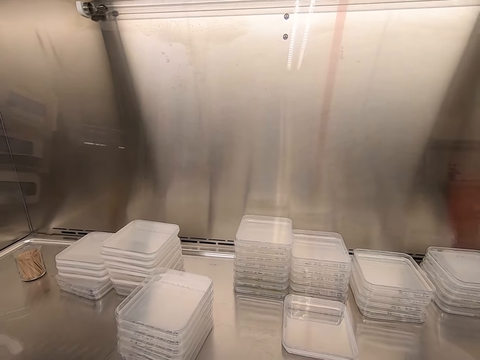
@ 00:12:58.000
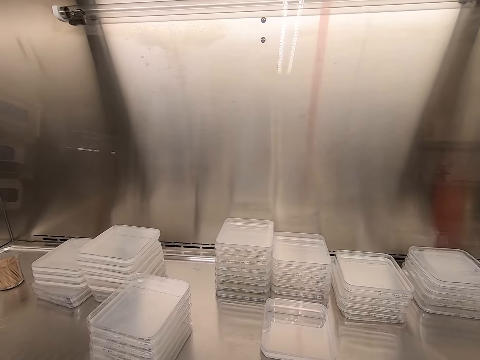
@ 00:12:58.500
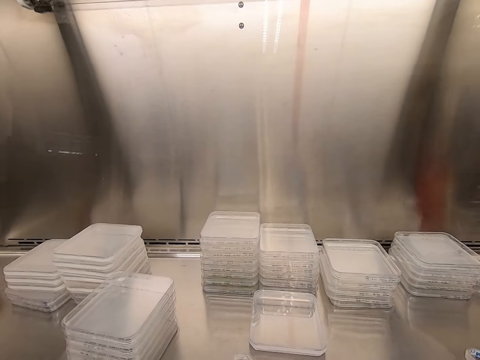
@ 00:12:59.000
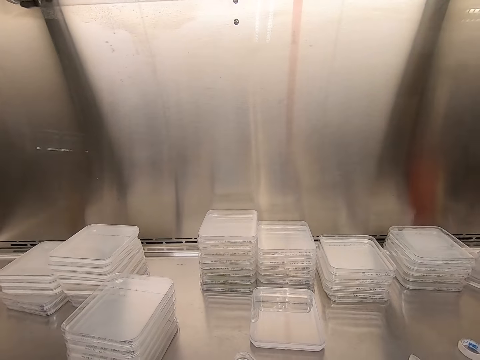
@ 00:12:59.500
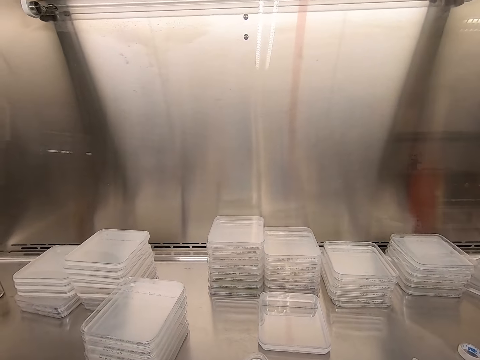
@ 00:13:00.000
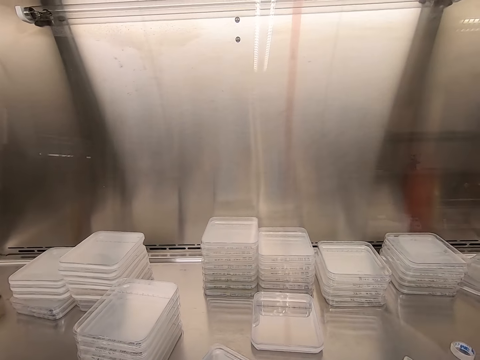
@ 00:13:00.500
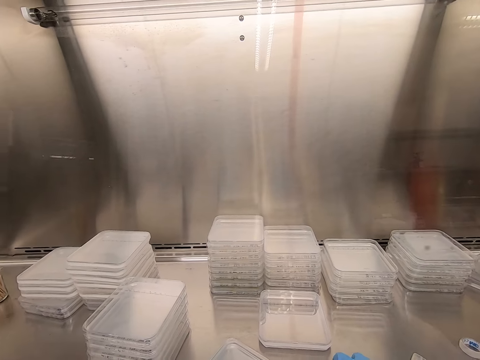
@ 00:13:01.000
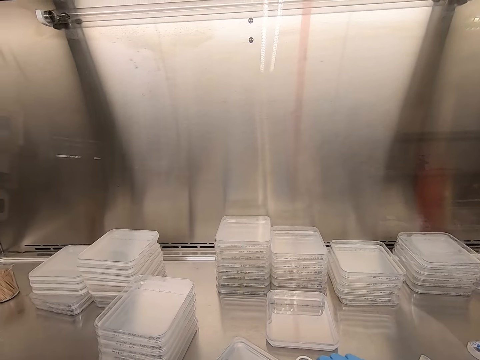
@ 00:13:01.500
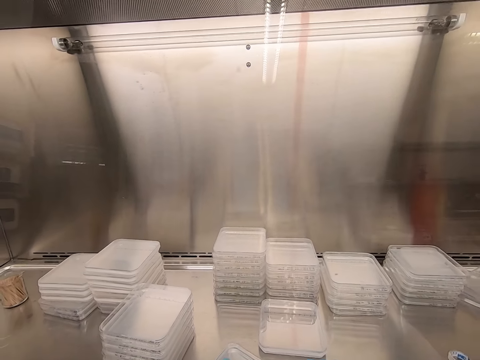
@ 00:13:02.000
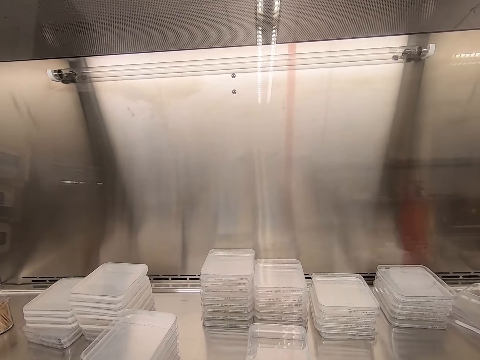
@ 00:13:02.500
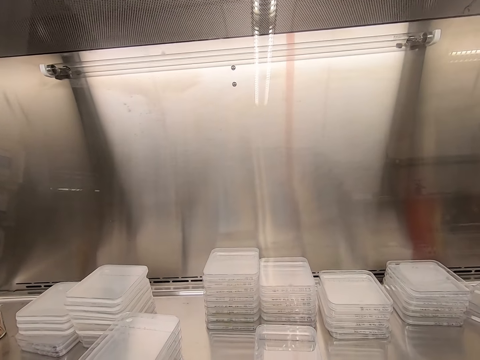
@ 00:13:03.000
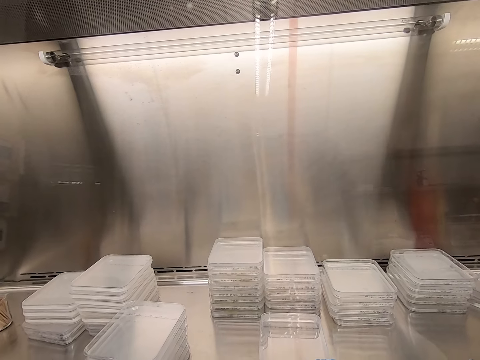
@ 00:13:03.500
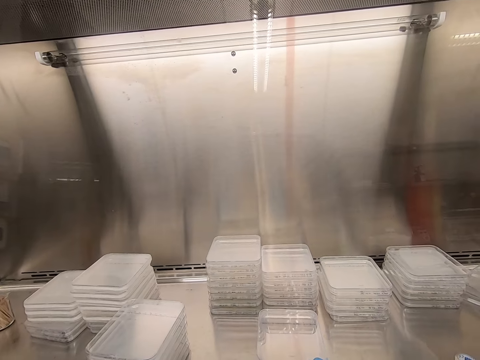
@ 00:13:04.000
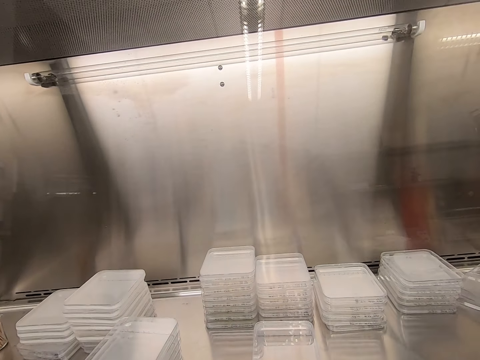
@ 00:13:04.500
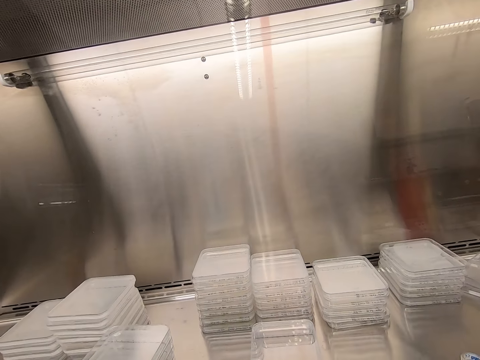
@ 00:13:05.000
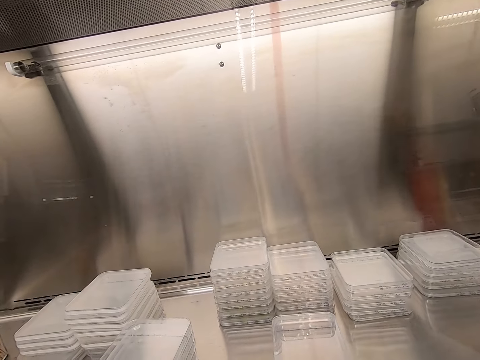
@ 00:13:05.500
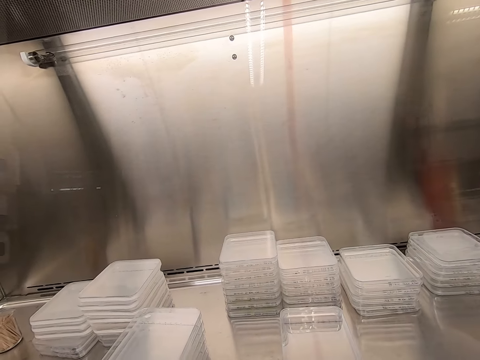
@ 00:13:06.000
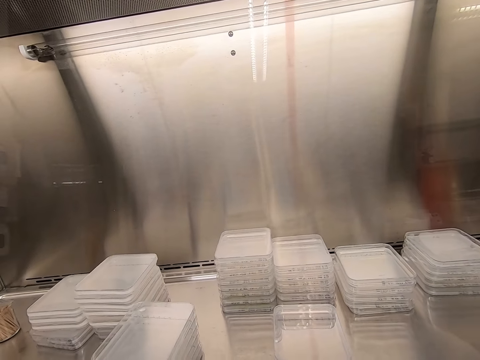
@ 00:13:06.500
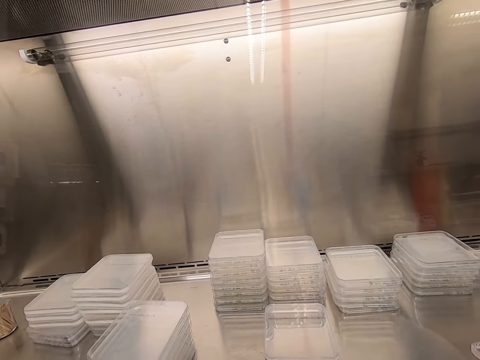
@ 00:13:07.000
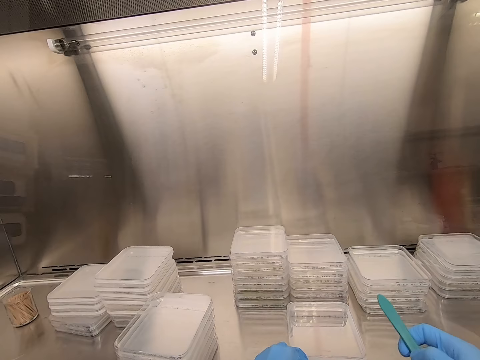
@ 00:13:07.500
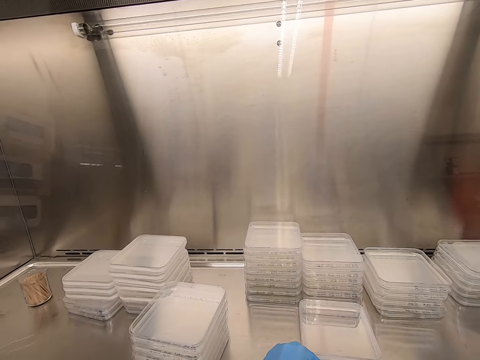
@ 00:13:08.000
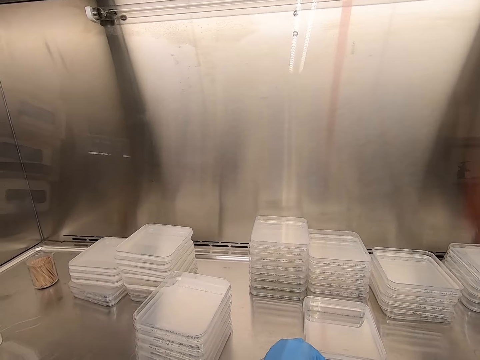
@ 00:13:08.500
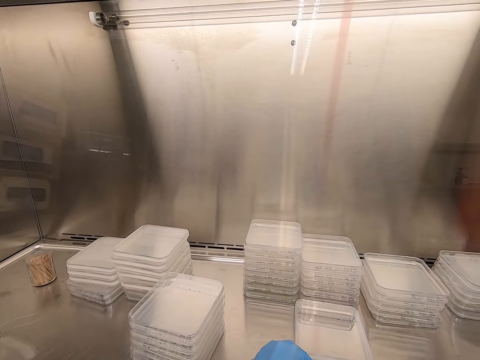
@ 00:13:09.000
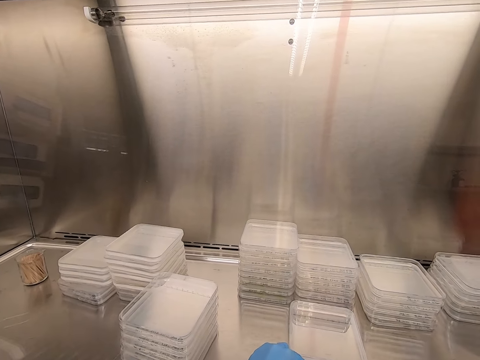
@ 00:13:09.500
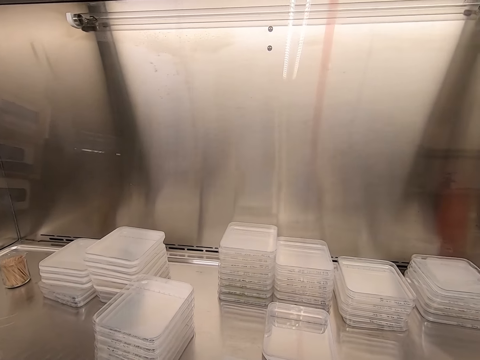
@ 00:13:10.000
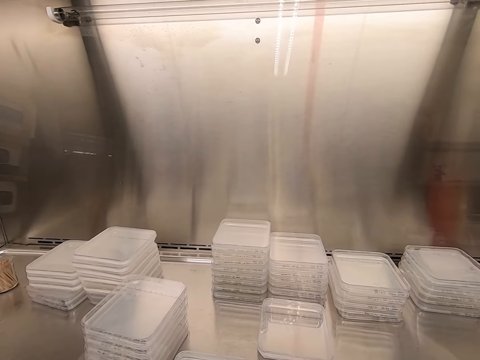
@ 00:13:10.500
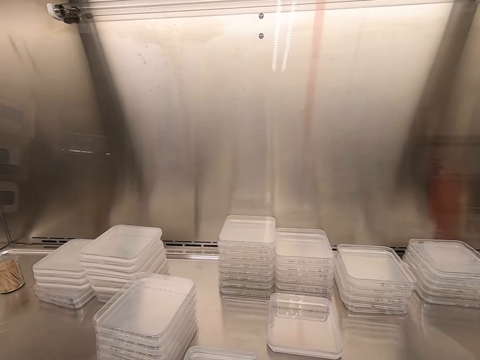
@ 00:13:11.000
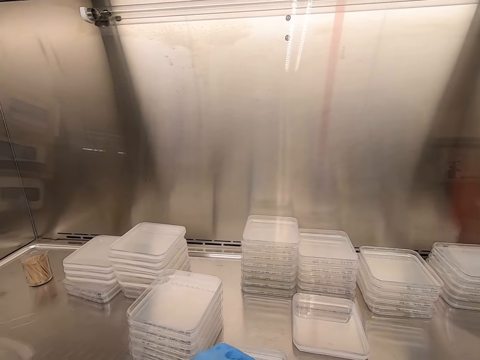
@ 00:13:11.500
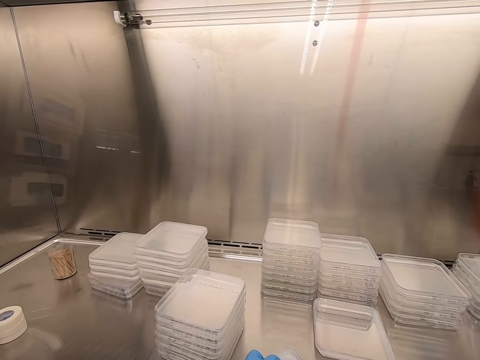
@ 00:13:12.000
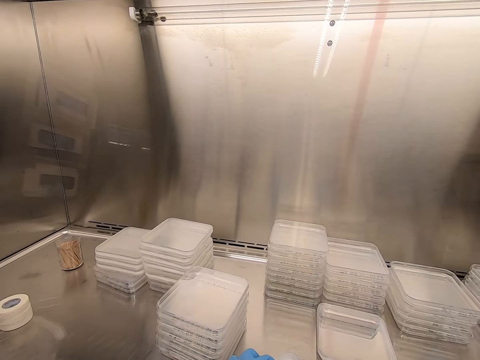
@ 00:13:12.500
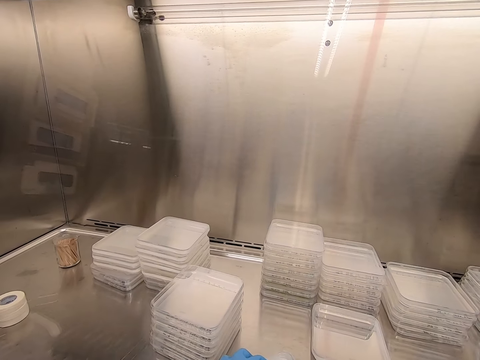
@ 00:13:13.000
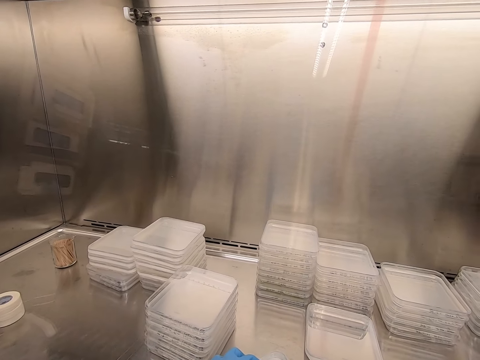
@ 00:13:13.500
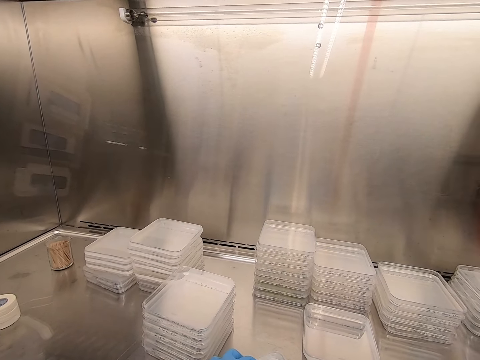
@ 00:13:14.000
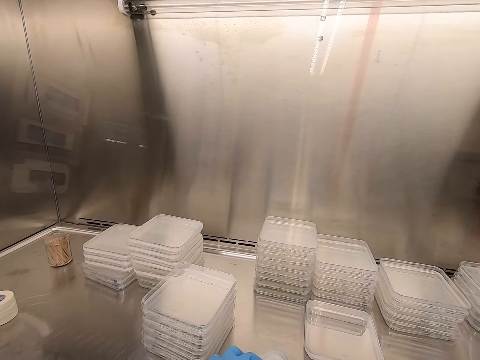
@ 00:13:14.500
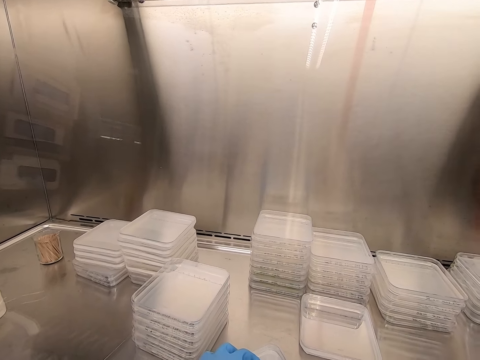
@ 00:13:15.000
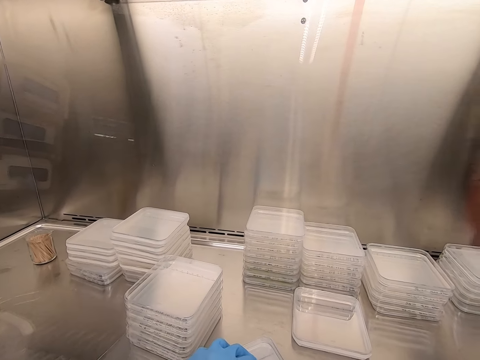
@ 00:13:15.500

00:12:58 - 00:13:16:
The camera wearer cuts the cello tape on the plastic lid.

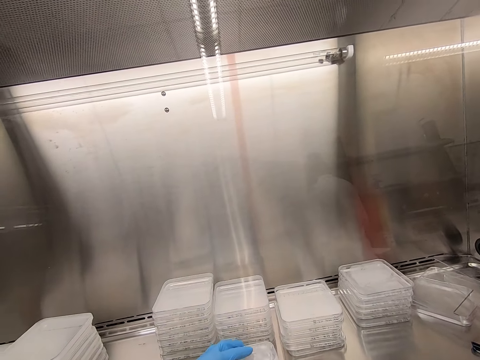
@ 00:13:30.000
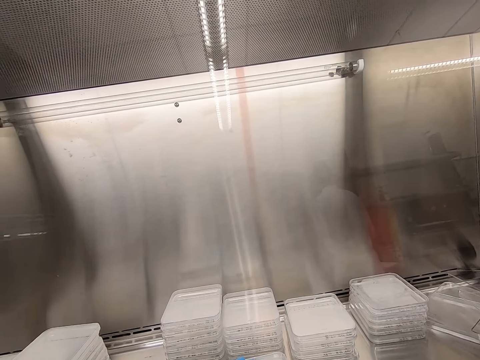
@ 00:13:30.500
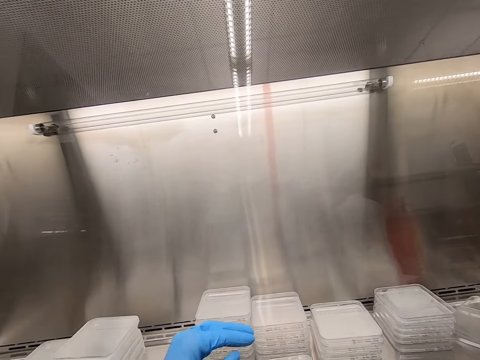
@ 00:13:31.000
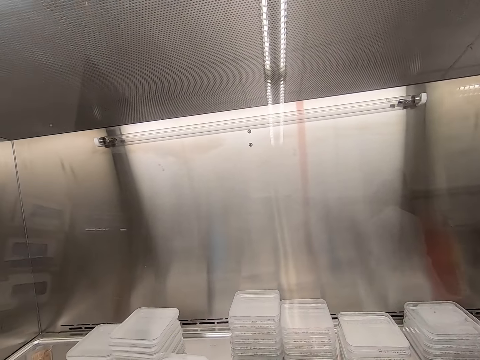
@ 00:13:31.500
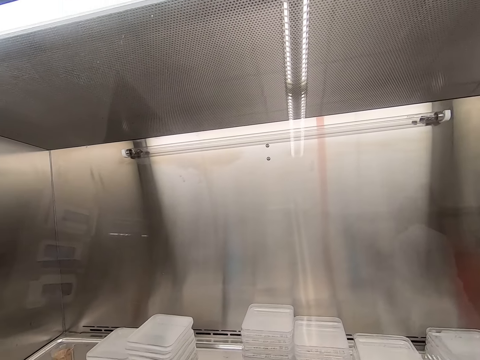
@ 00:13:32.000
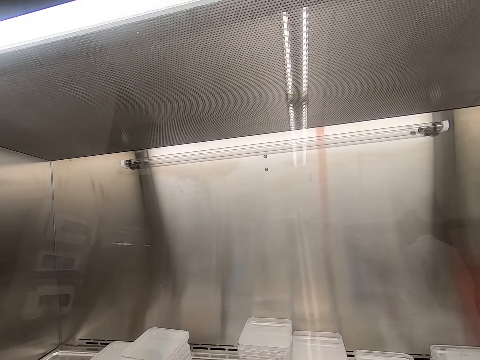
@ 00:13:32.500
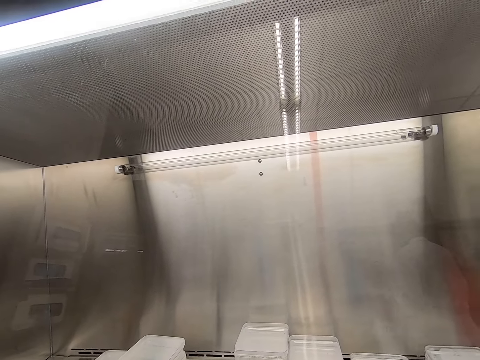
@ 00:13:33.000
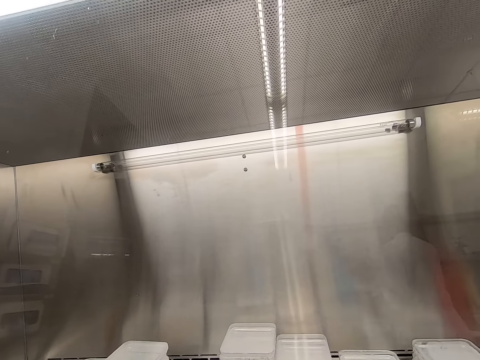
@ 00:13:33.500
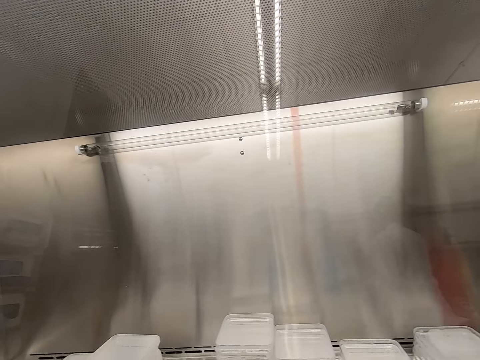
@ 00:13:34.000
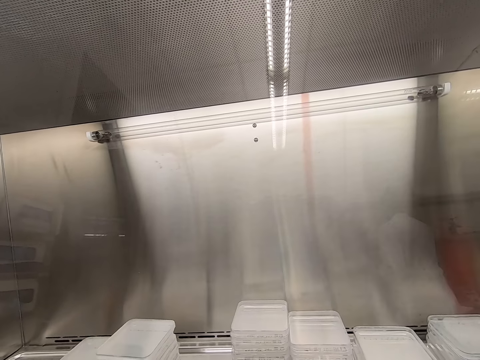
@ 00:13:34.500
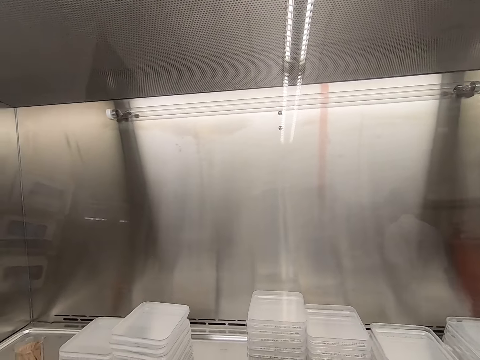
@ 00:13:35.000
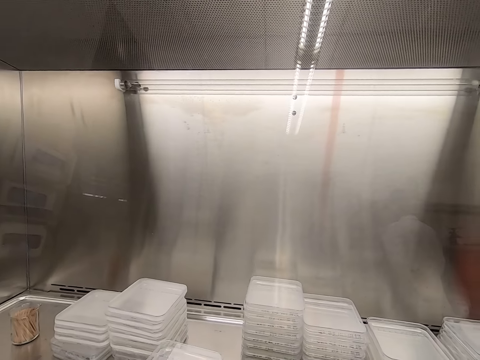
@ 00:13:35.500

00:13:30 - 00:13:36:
The camera wearer takes the lid.

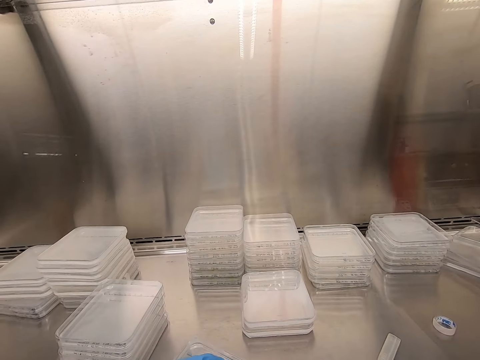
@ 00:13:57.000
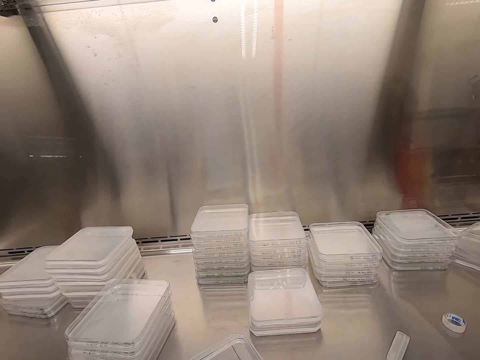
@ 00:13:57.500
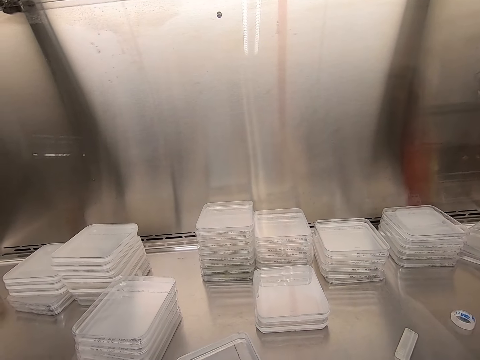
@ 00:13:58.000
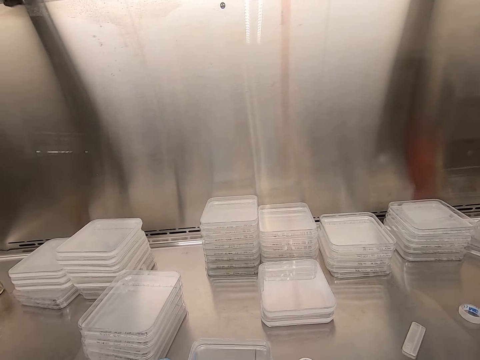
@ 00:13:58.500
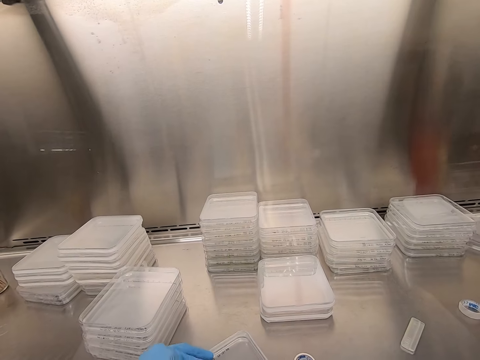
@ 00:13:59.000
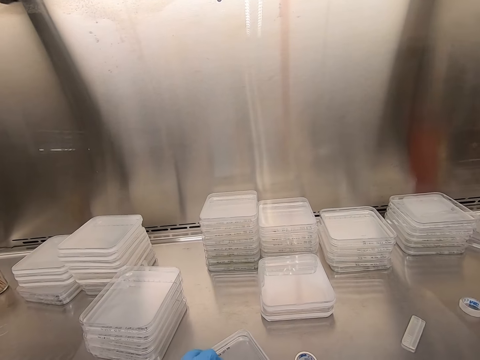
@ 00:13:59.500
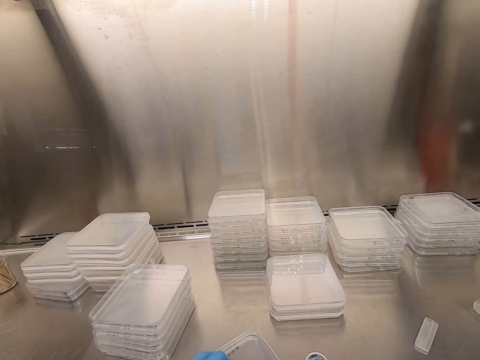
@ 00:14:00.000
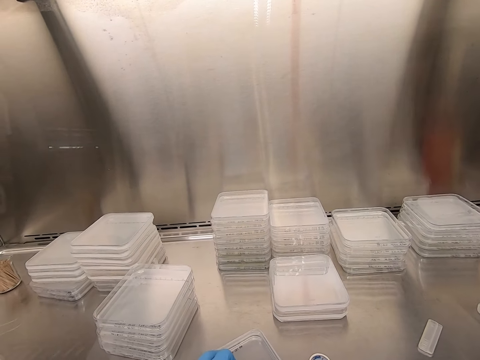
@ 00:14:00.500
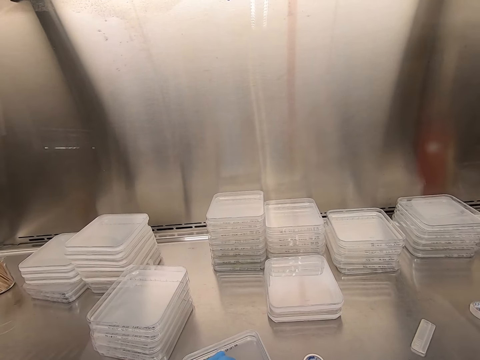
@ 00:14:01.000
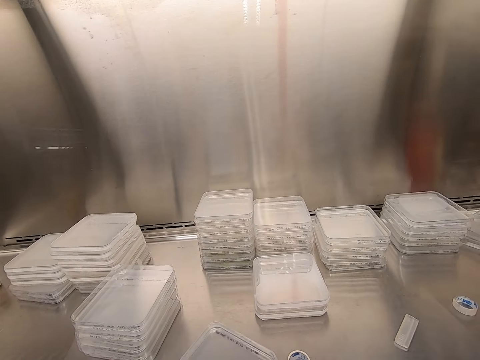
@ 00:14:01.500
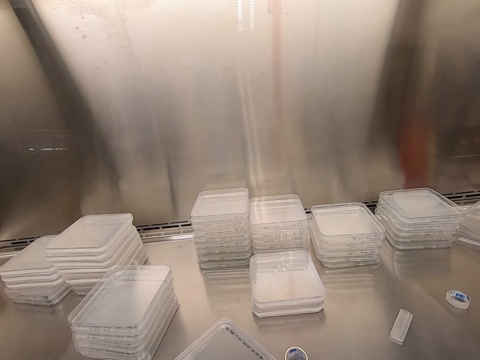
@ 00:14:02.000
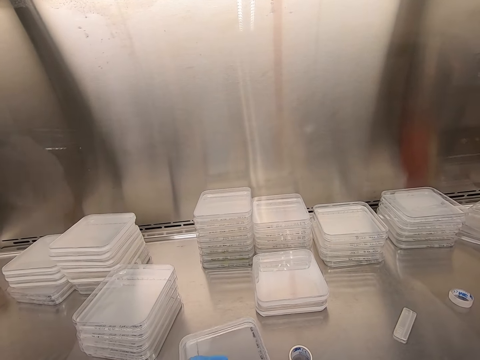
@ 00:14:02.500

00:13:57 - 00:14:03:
The camera wearer seals the lid with cello tape.
